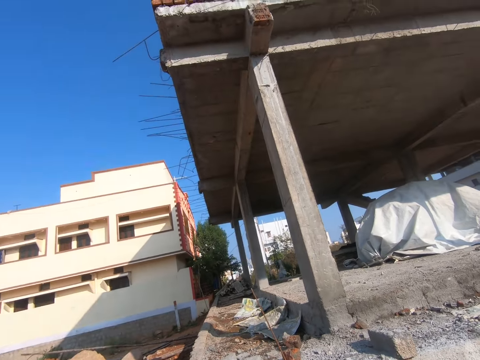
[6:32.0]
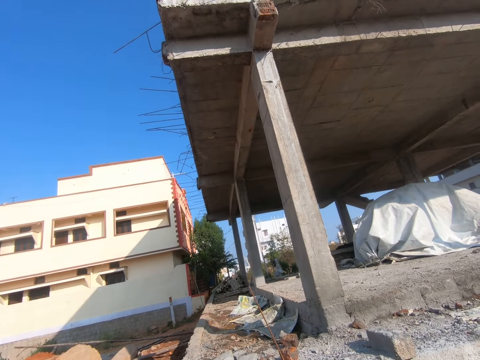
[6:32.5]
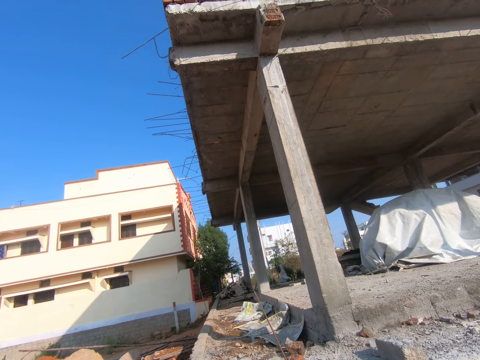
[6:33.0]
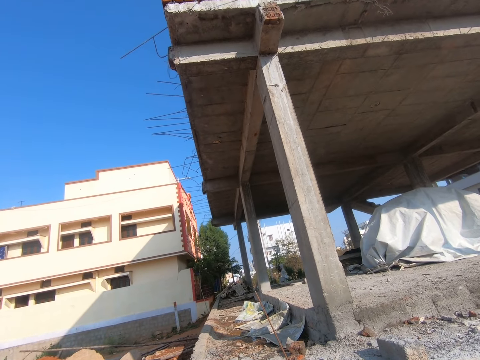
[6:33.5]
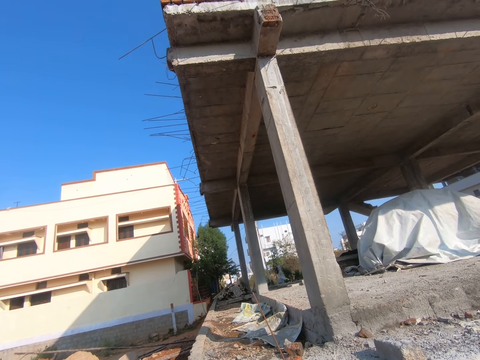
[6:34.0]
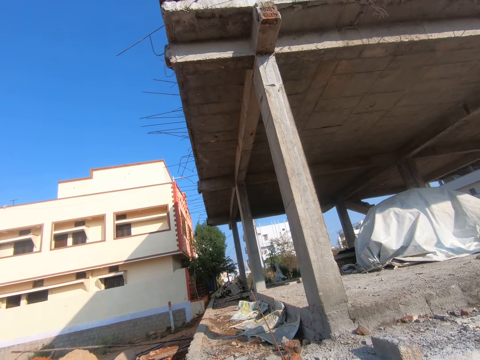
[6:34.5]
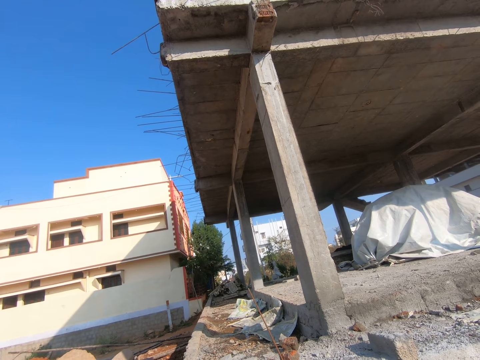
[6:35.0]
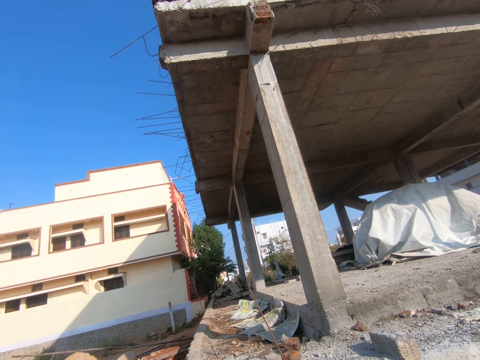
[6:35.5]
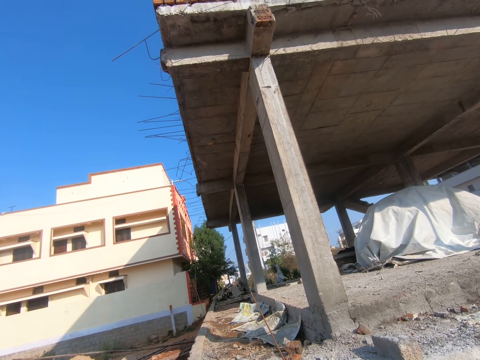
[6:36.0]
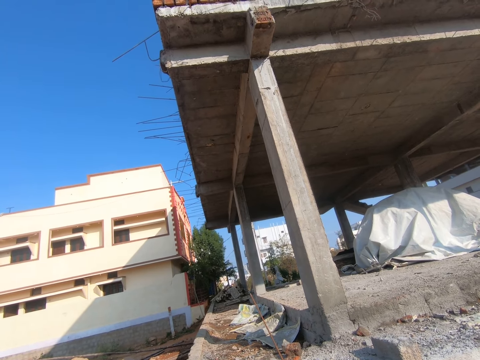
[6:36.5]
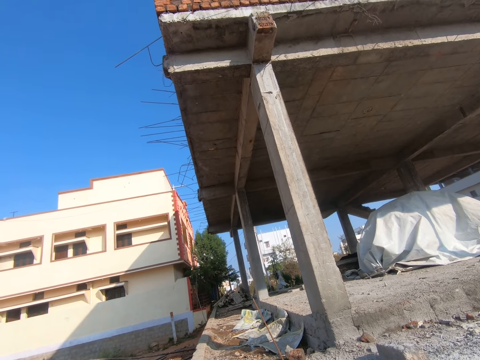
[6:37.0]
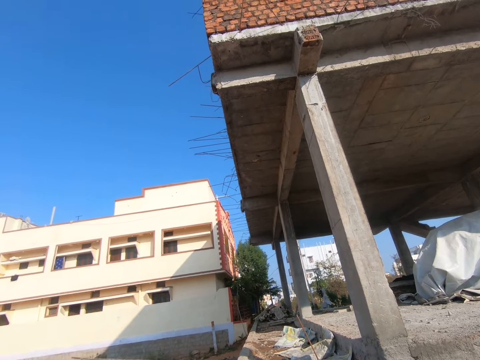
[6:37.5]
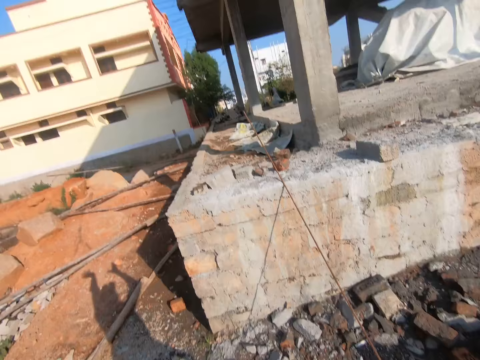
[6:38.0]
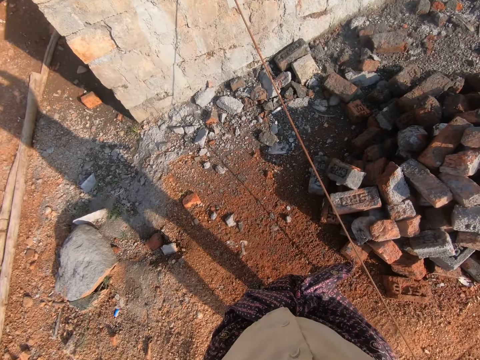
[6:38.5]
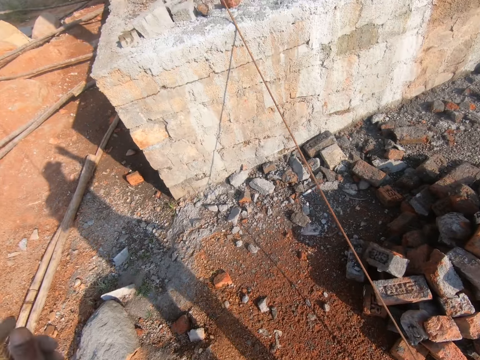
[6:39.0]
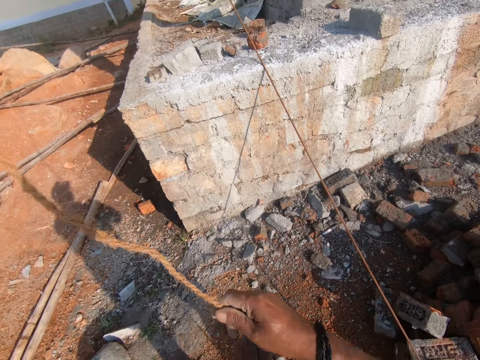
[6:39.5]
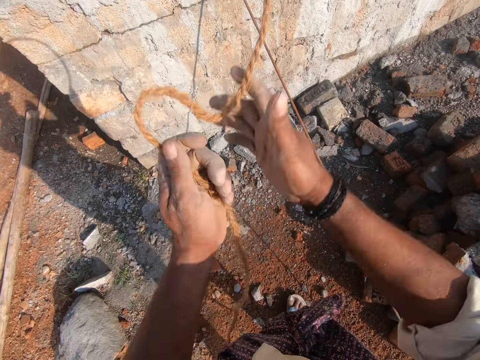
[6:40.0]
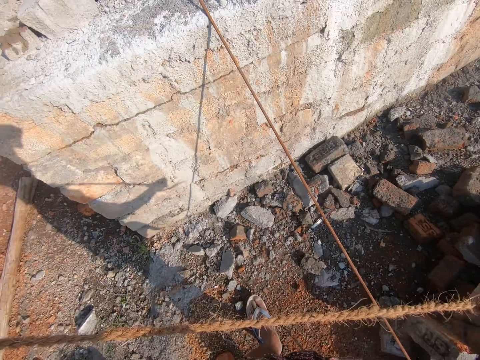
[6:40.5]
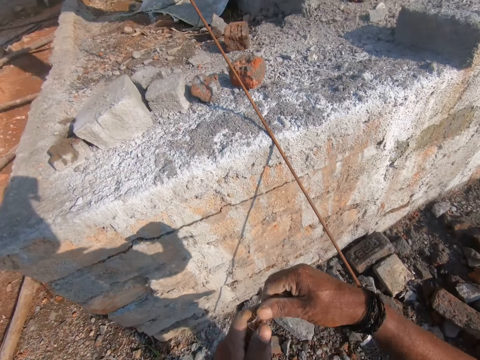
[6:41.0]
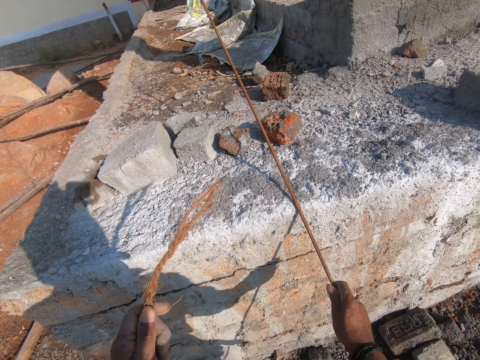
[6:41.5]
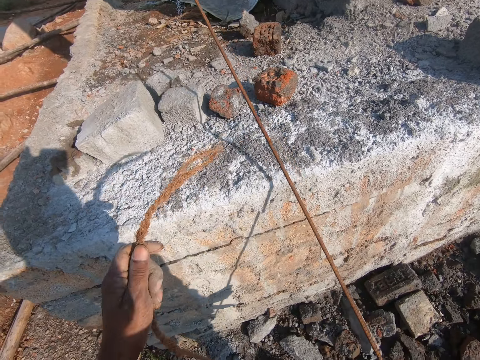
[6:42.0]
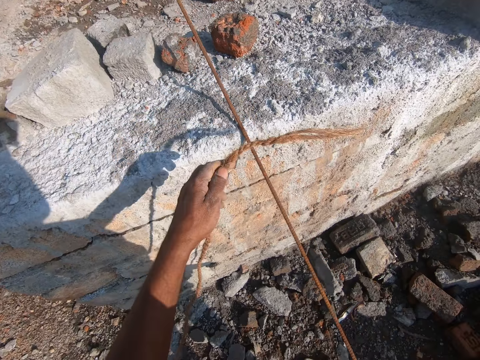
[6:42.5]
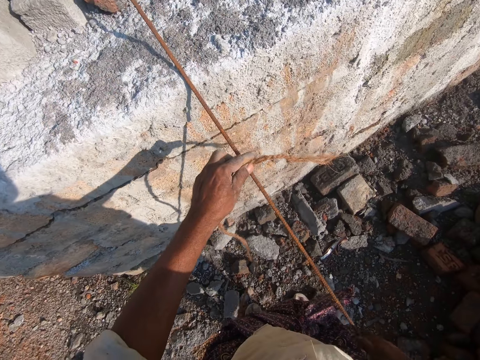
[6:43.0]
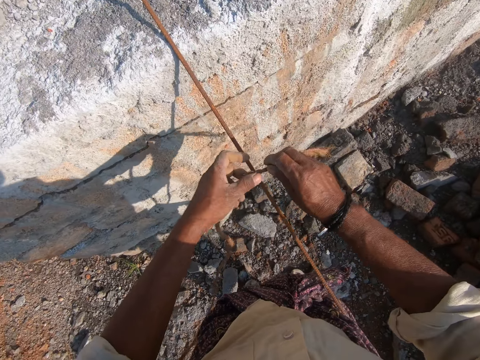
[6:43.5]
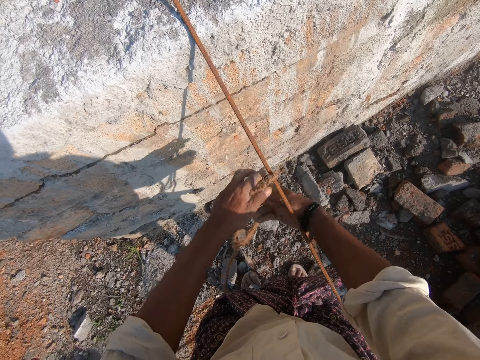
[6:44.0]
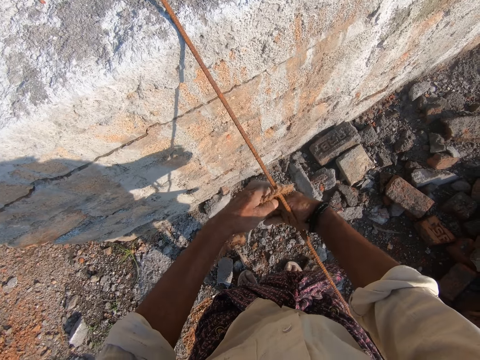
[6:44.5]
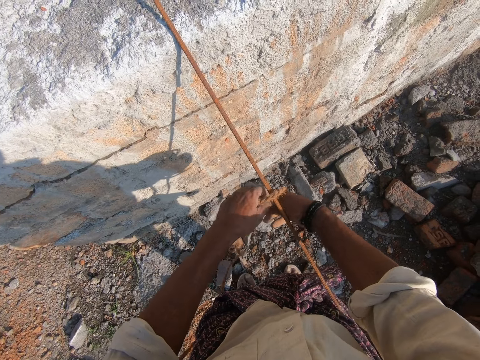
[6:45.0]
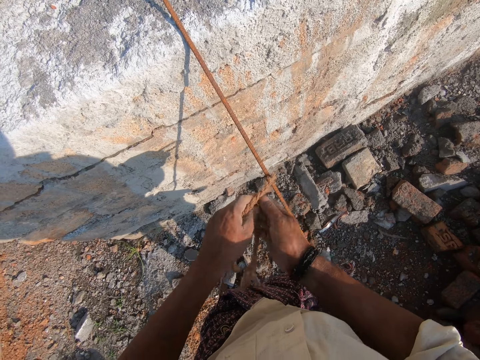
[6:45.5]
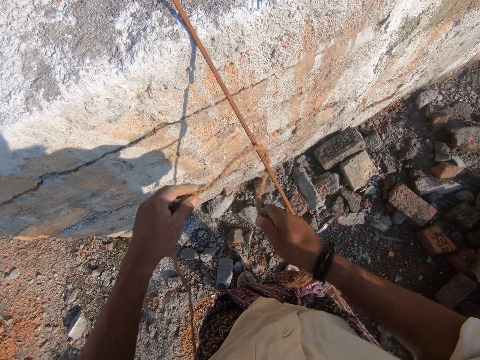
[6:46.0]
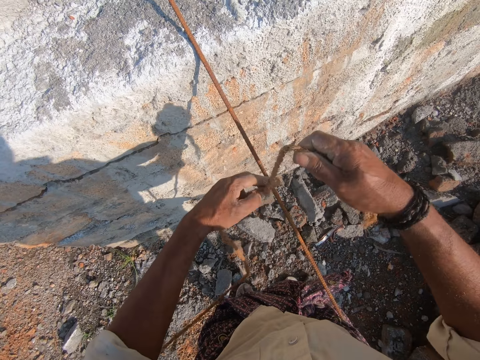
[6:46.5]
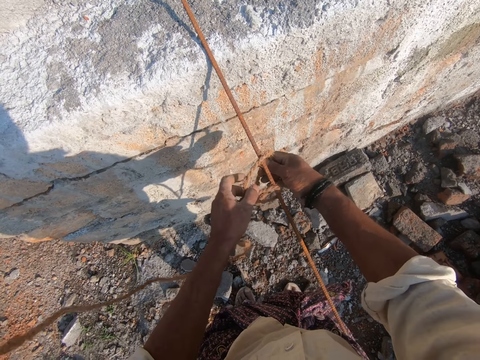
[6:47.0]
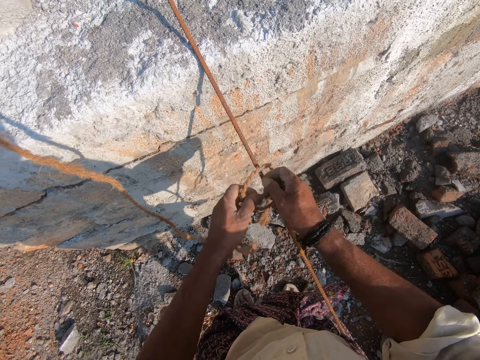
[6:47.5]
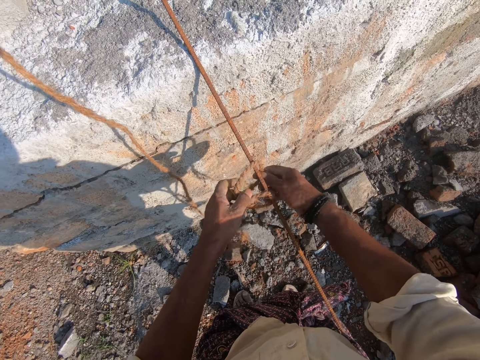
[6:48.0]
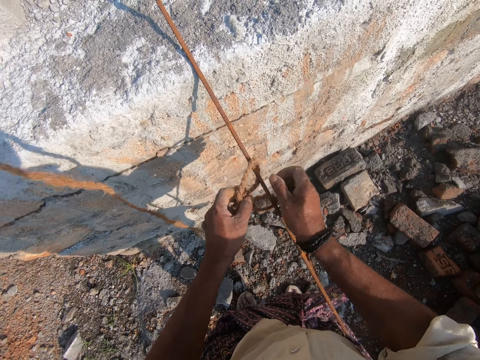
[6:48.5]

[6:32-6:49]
The camera wearer looks at the building. He lifts his hands. He holds the rope and moves the rope in his hands. He moves the steel rod on the ground. He pulls the metal. He ties the steel rod with the rope.

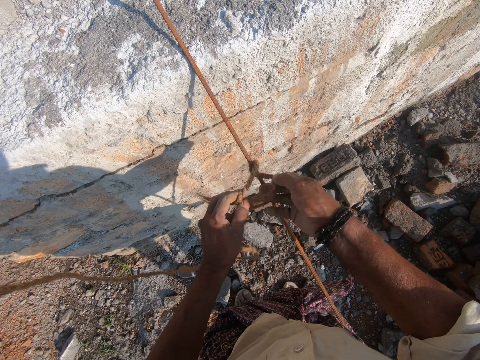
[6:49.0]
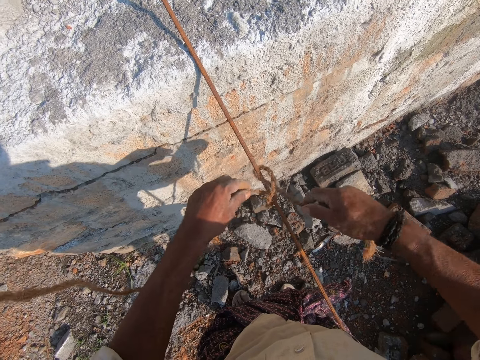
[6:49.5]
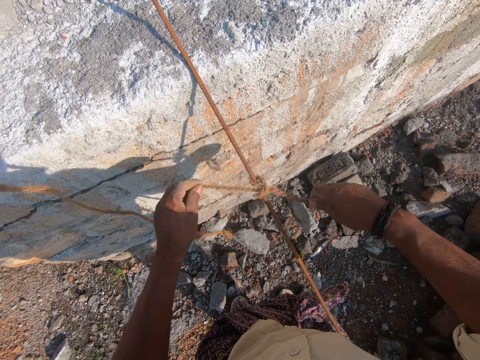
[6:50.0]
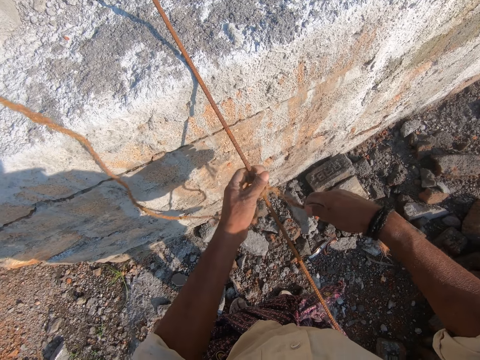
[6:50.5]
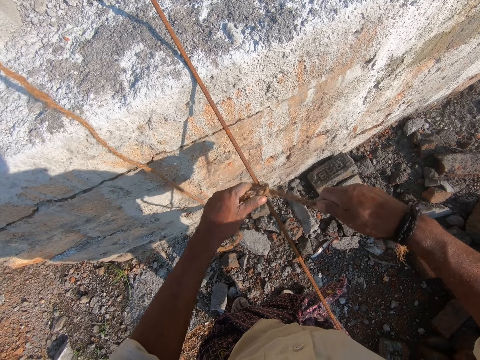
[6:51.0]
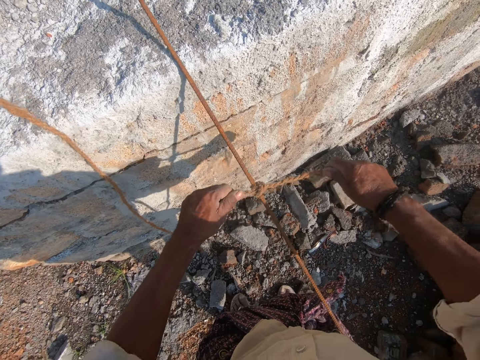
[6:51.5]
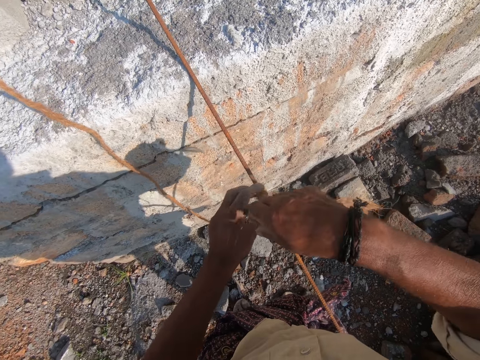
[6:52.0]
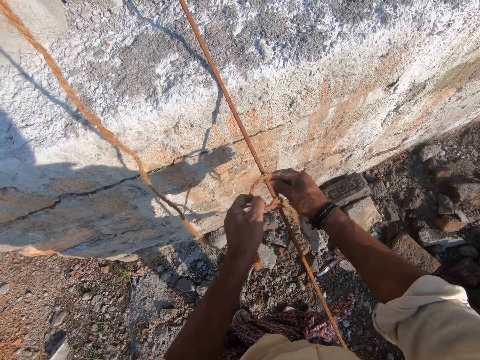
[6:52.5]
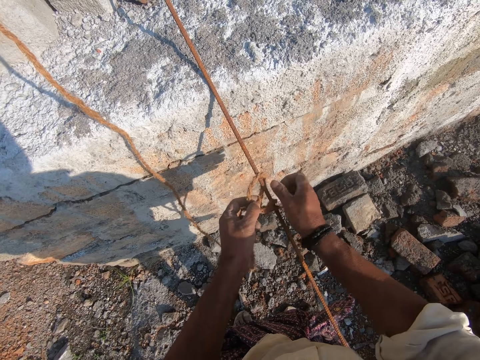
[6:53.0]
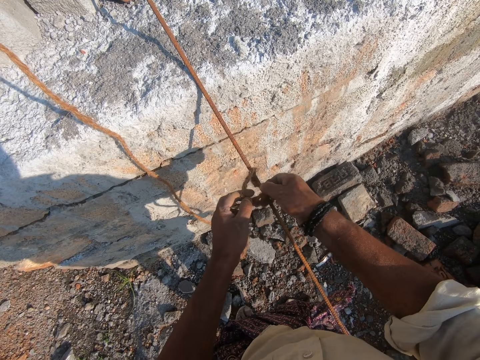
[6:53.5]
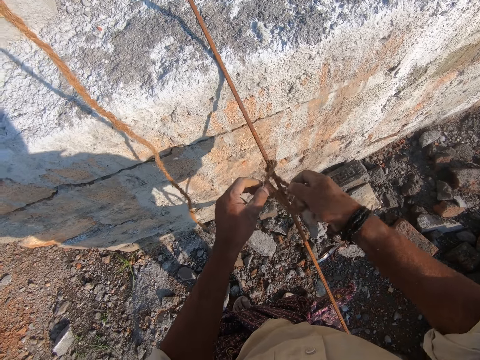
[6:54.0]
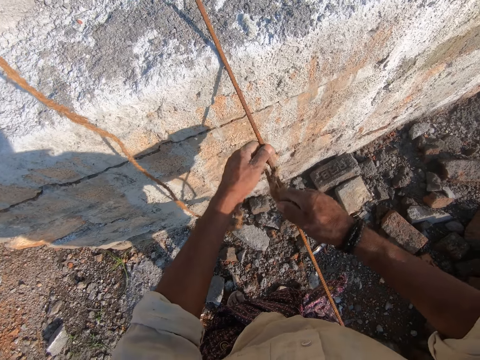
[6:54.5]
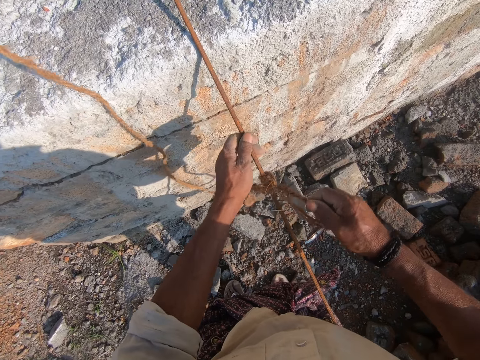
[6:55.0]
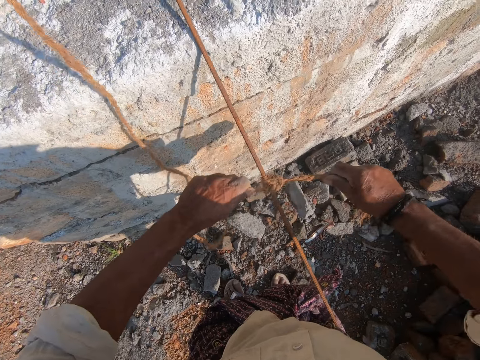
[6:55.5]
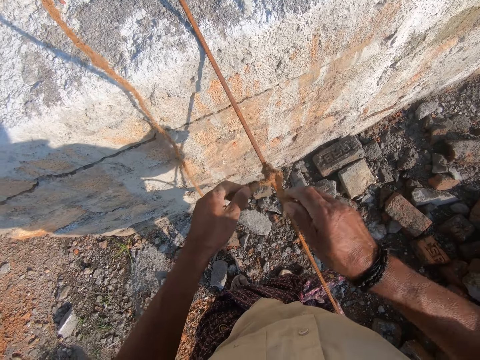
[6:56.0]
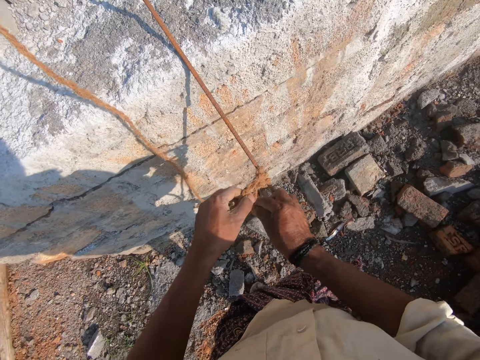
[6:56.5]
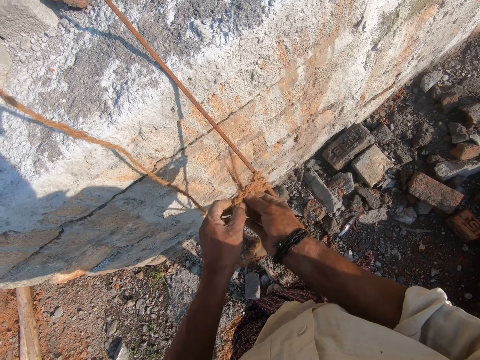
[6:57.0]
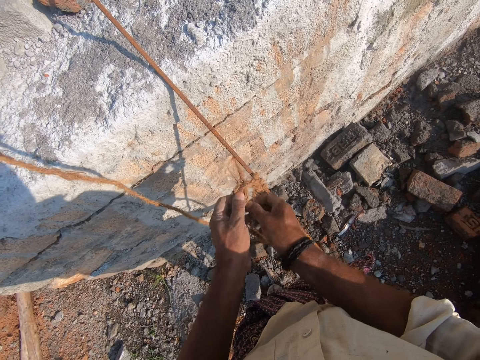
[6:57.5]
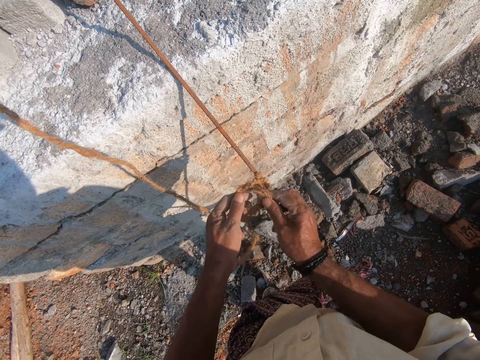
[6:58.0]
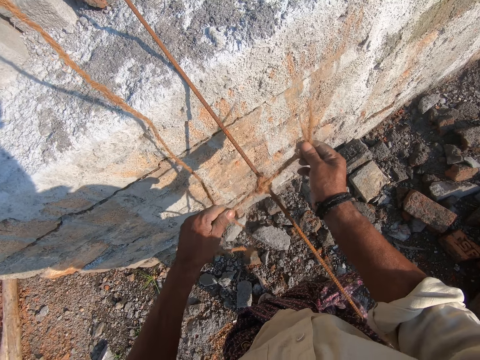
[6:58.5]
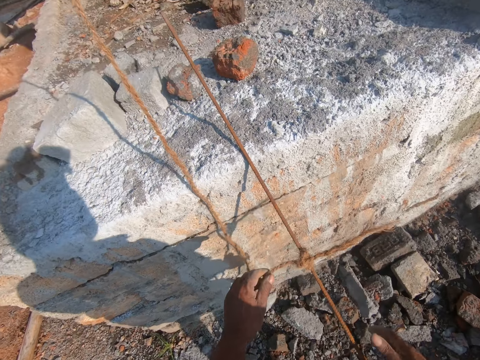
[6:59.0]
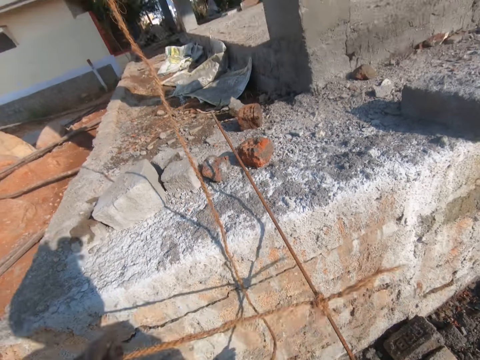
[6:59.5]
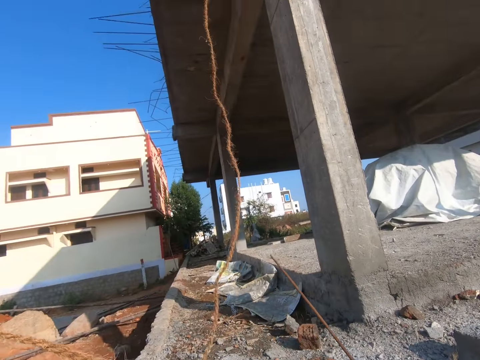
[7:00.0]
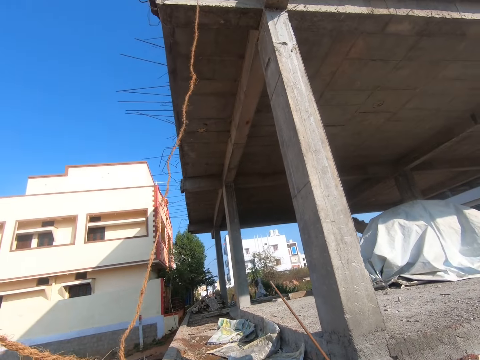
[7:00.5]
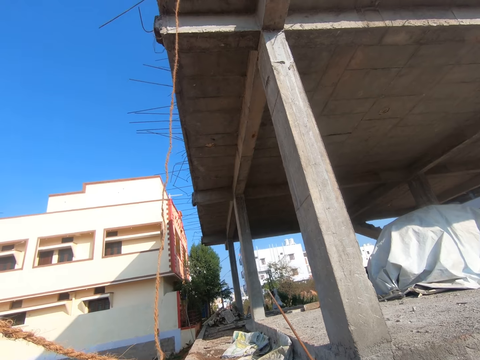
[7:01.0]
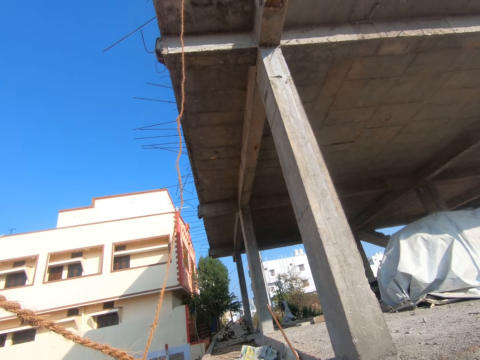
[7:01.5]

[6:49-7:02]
The camera wearer looks around. They talk to a person.
